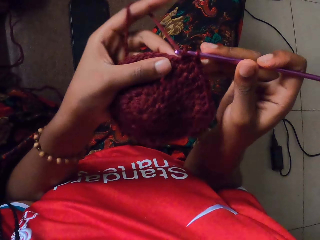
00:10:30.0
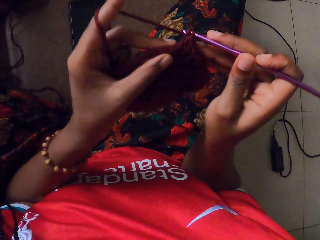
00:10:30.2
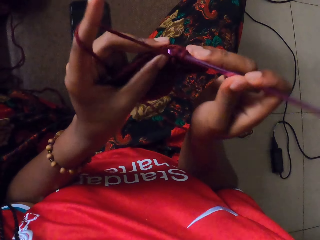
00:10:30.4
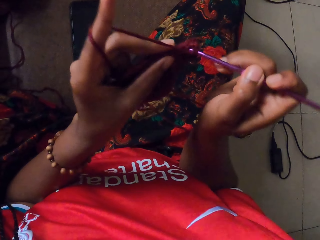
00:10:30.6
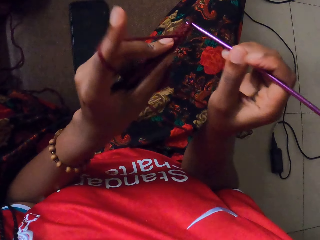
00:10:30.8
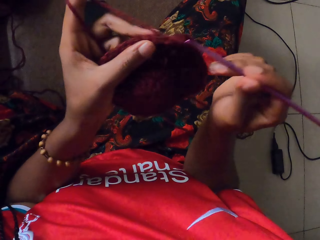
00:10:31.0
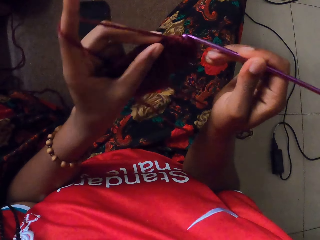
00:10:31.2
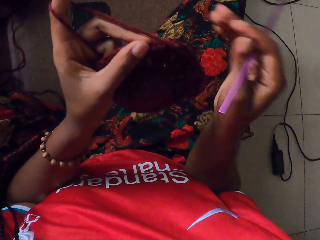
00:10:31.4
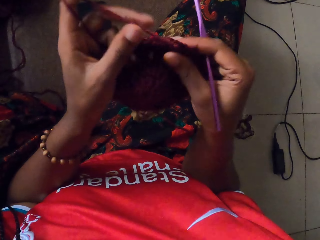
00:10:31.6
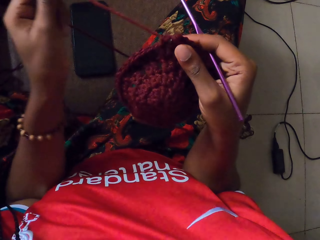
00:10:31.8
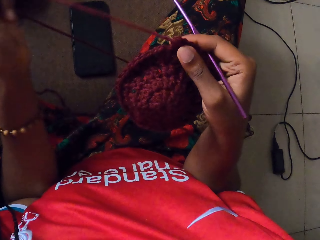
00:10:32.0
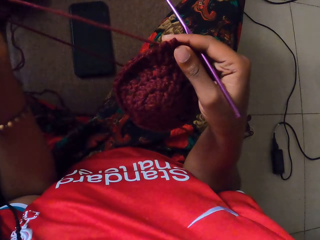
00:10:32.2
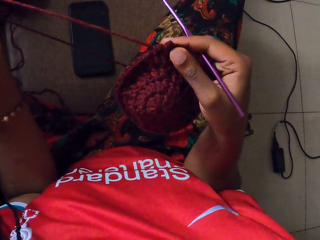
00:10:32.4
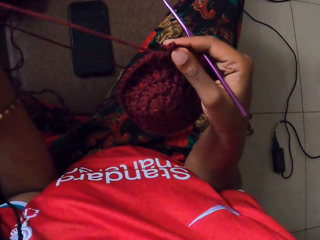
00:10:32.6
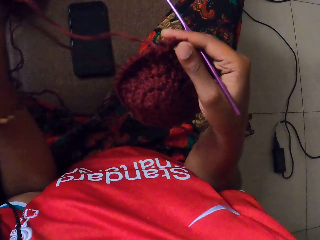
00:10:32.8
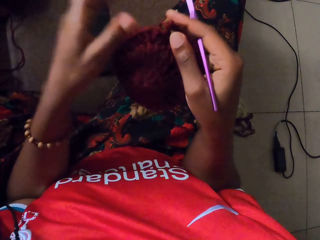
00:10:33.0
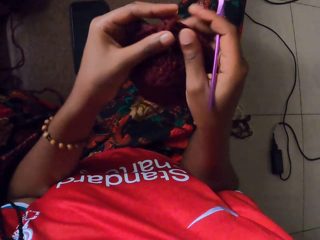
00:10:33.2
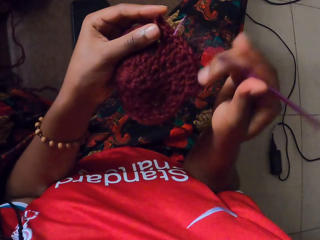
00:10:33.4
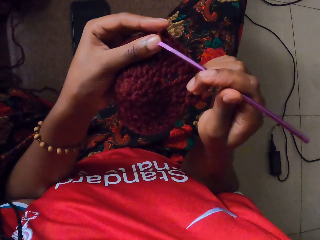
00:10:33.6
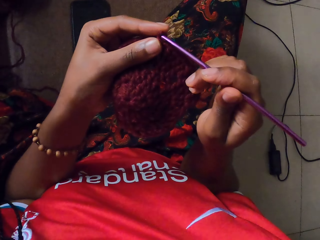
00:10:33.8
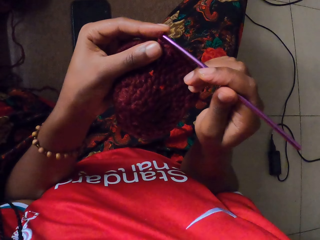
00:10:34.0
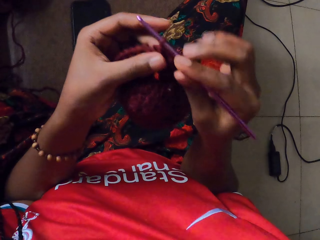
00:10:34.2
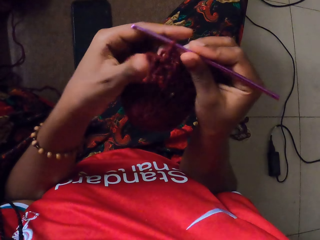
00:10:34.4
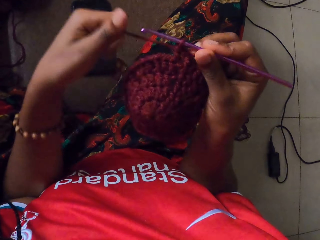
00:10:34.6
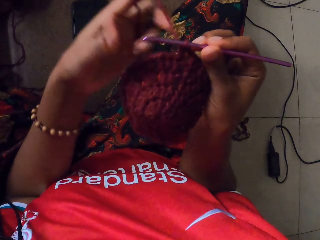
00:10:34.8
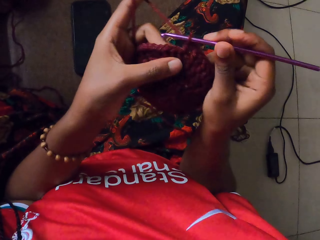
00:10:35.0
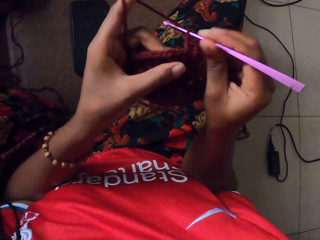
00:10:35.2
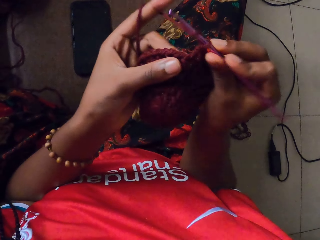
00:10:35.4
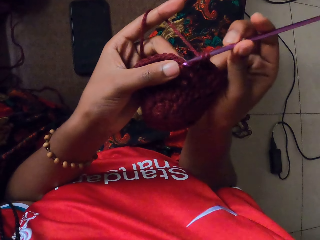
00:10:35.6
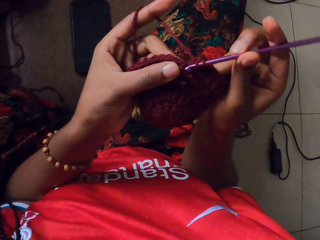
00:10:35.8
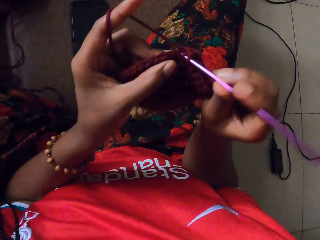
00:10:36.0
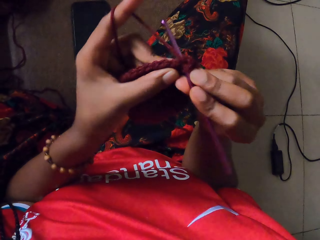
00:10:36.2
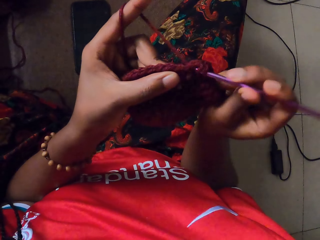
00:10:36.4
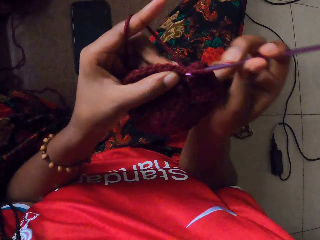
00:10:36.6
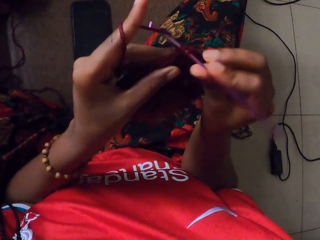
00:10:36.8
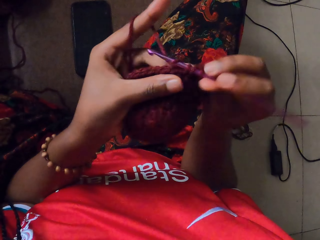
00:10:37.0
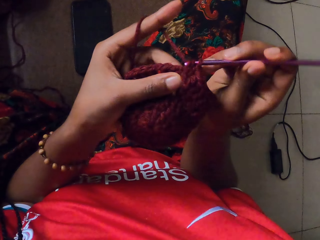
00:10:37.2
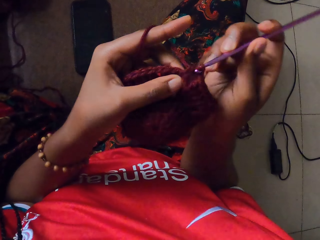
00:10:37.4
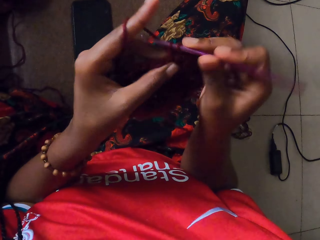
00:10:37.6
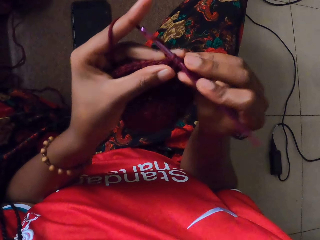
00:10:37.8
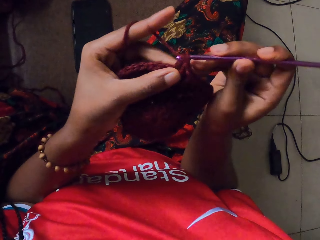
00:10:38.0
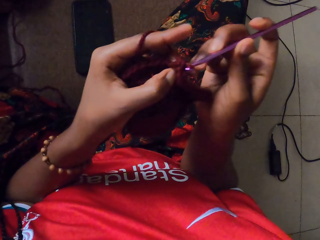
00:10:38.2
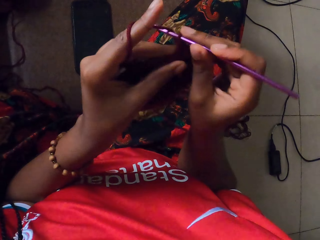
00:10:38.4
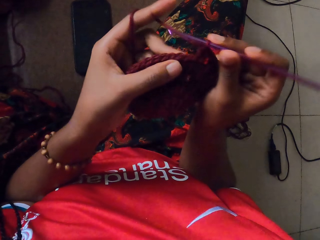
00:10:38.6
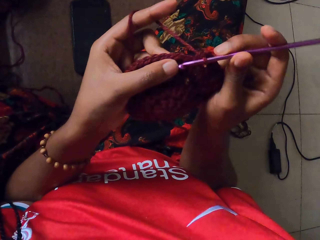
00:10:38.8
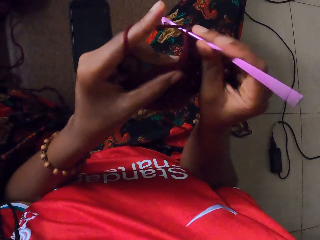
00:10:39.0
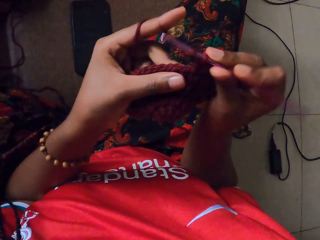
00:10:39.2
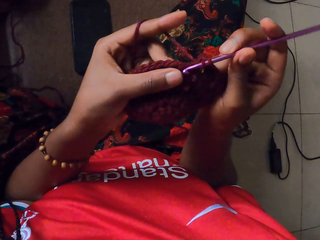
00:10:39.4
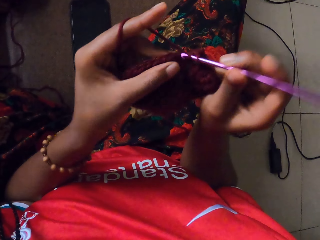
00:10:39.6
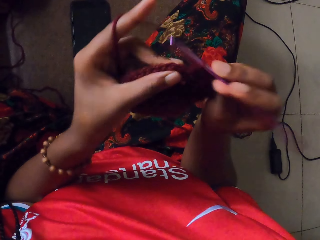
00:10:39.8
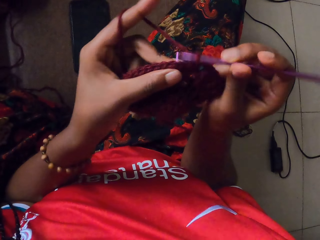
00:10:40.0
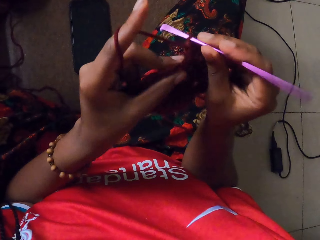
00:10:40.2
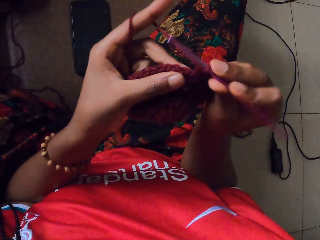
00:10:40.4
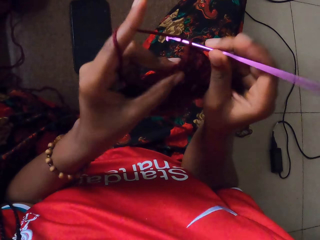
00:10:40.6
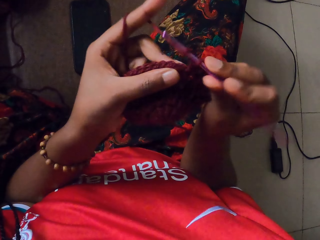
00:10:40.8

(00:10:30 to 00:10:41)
The camera wearer pulls the yarn with the left hand. They put the crochet on the yarn. They knit with the crochet.

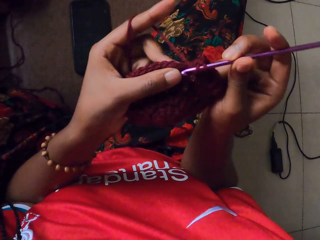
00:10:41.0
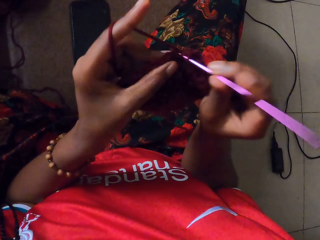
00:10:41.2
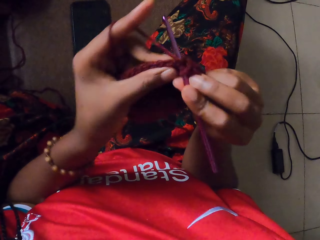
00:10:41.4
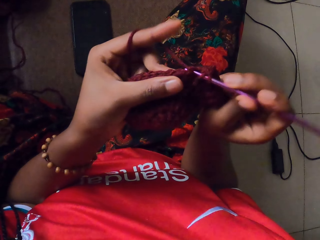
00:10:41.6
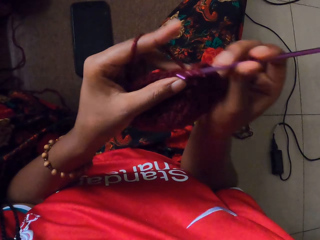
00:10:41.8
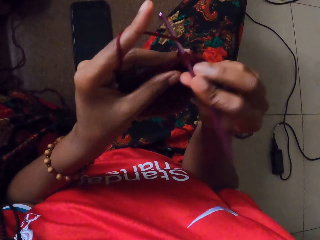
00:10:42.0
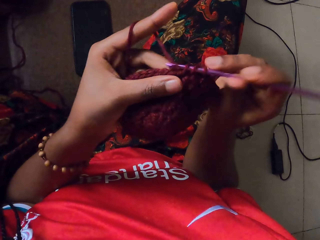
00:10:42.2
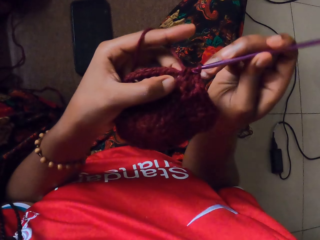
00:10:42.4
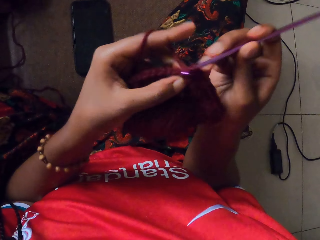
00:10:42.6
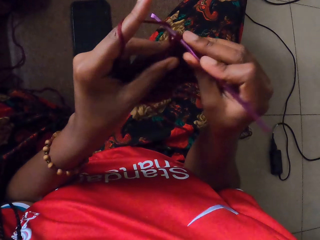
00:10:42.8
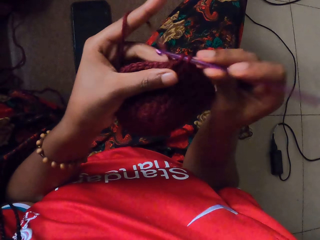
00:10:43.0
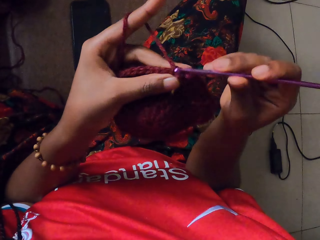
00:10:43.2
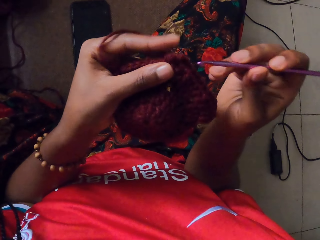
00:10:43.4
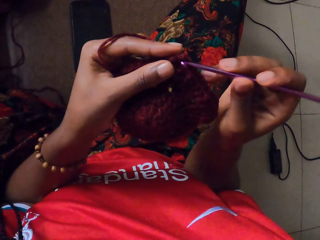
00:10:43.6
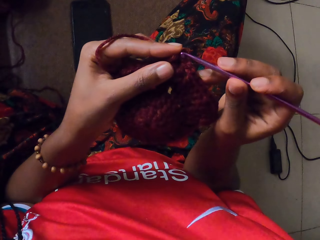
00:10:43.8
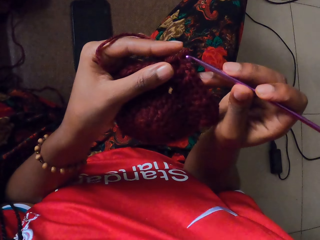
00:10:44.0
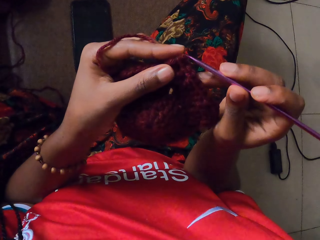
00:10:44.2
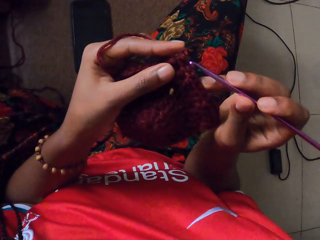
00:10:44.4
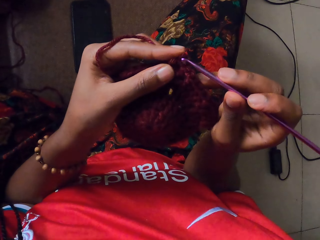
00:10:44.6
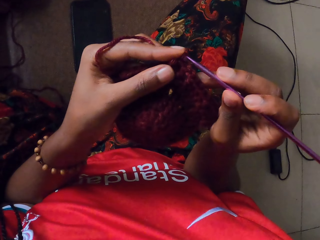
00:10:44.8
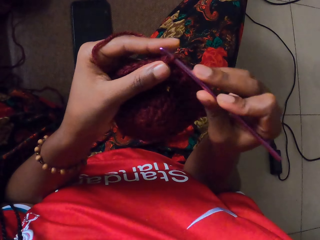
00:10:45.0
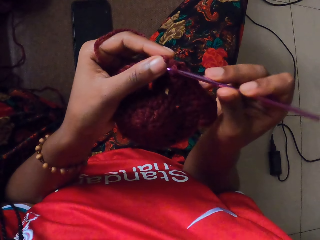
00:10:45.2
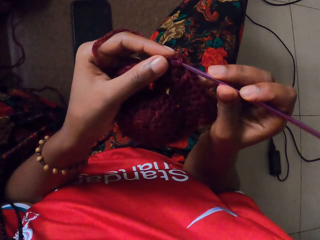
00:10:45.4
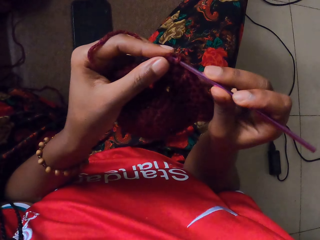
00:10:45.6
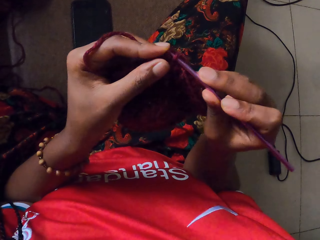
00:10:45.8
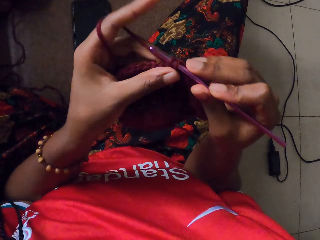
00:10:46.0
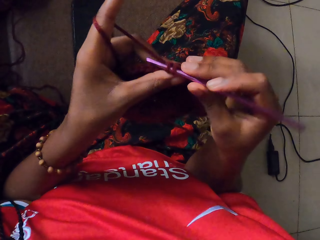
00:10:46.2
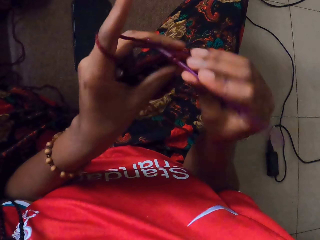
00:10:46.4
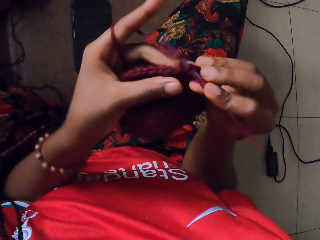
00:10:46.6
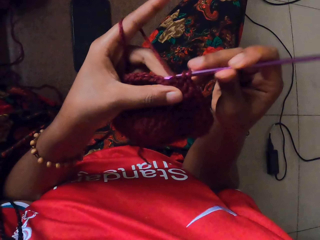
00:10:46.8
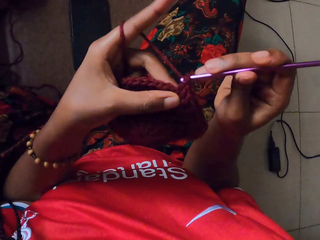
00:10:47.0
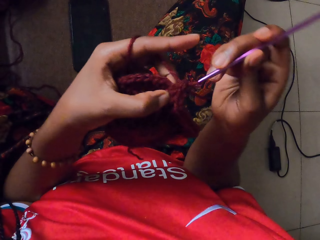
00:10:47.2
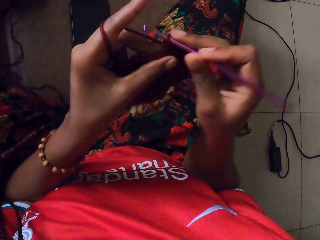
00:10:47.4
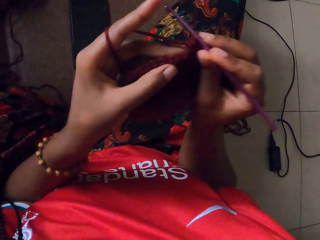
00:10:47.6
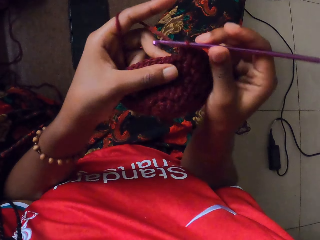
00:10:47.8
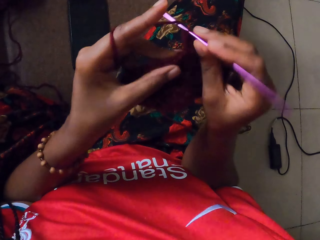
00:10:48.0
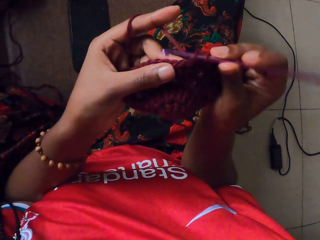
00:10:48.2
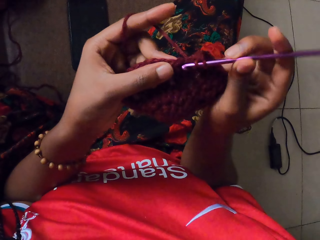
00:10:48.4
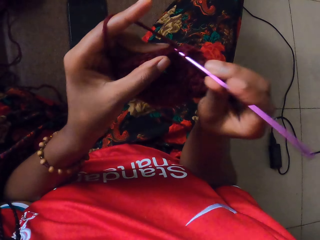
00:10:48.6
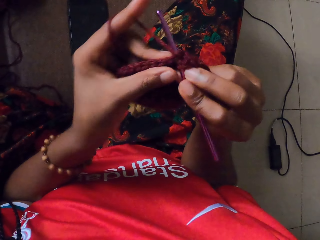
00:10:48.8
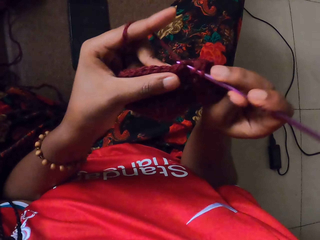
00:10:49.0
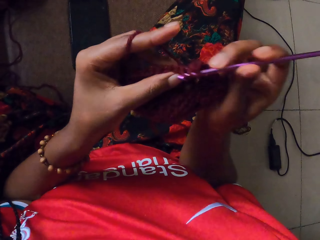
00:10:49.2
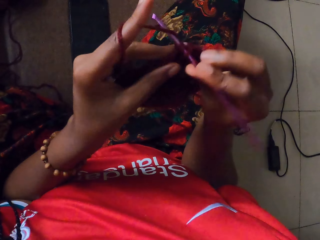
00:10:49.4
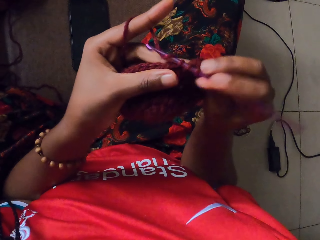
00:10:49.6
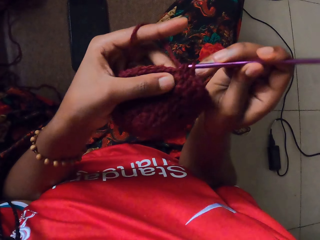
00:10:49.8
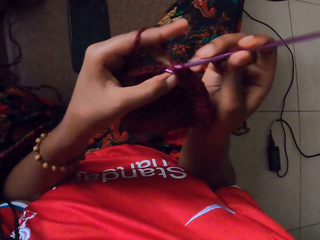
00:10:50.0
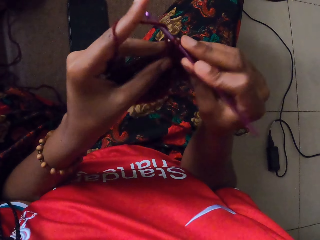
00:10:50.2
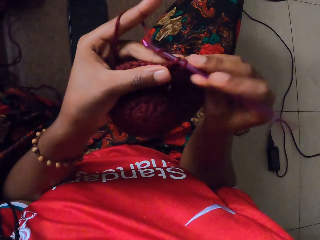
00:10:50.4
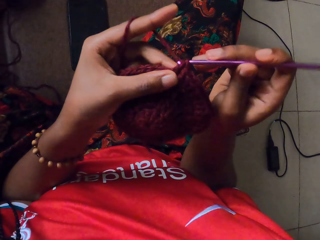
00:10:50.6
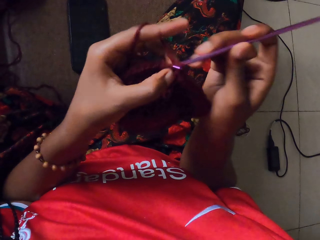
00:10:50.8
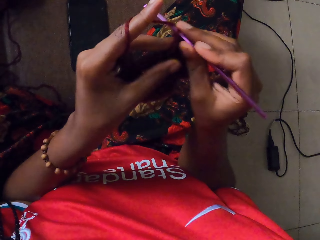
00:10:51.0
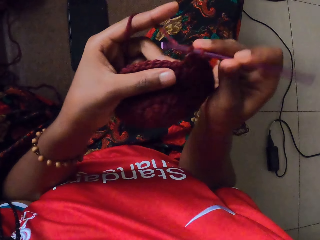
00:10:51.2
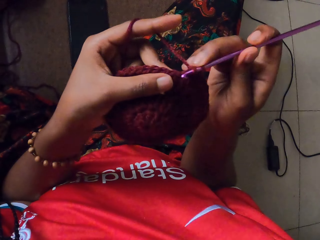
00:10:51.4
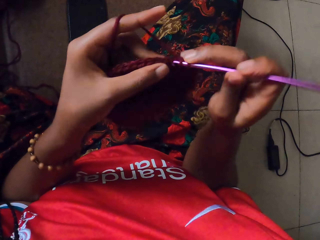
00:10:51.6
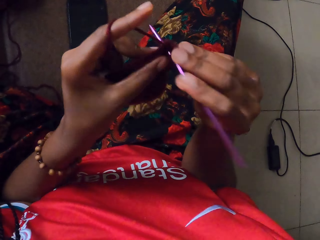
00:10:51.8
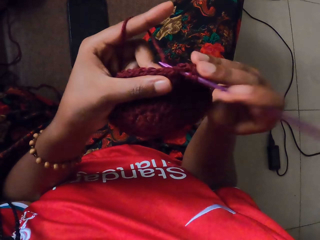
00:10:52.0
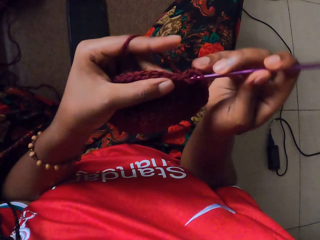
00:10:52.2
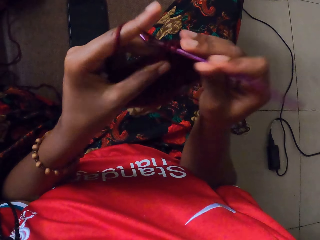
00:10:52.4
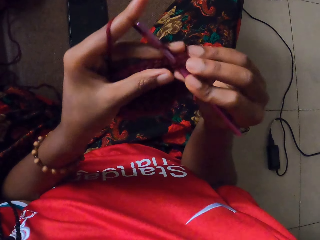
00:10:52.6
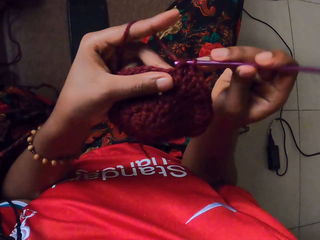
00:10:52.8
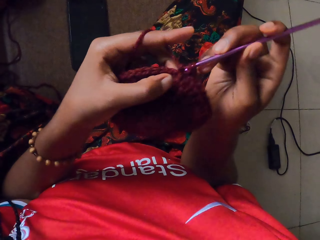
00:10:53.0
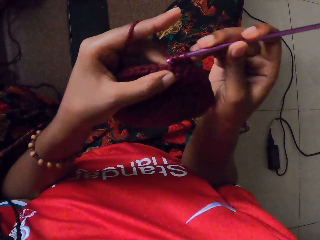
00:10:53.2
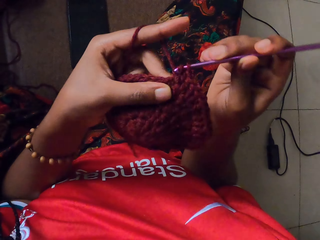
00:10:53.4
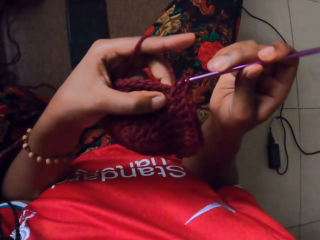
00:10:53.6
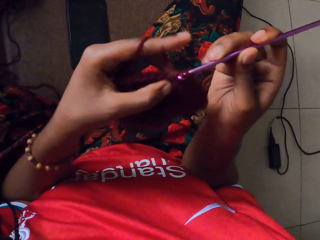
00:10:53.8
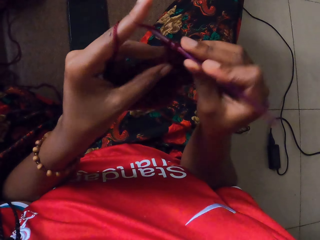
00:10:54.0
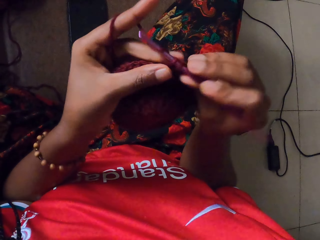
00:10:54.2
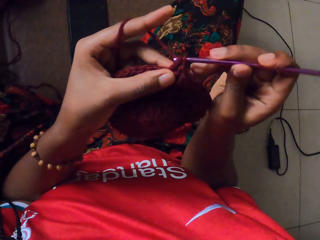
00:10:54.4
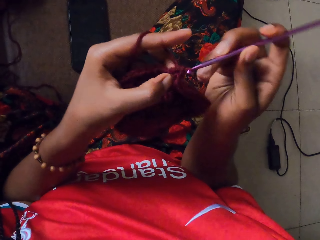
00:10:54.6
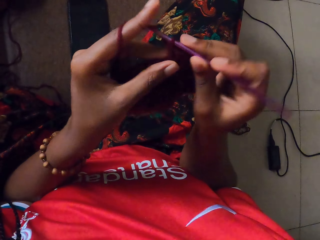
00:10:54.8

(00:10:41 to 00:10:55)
The camera wearer puts the crochet on the yarn. They knit with the crochet.
